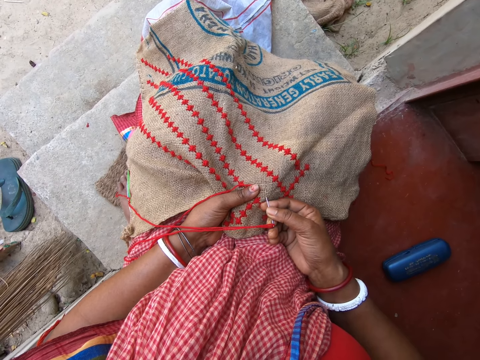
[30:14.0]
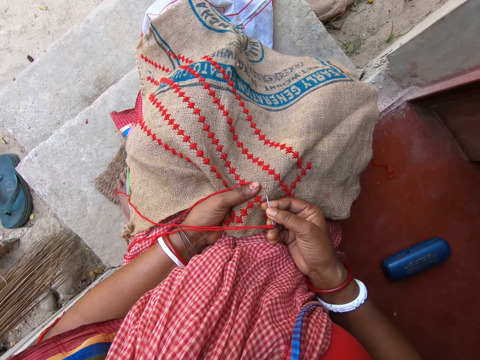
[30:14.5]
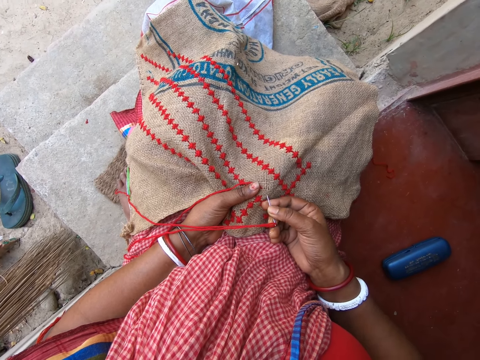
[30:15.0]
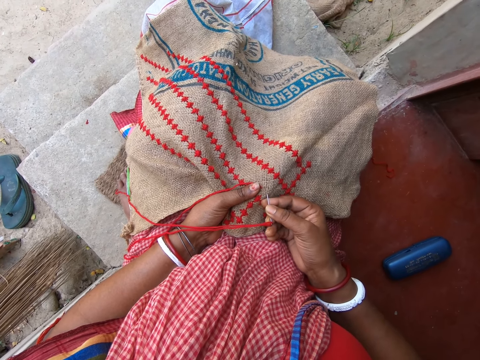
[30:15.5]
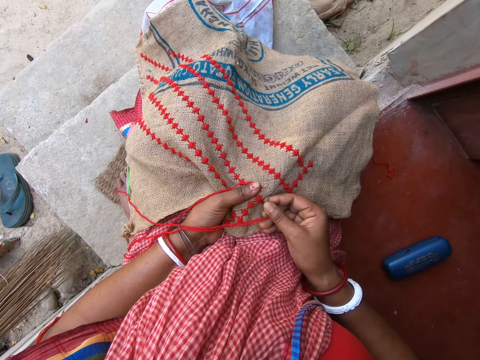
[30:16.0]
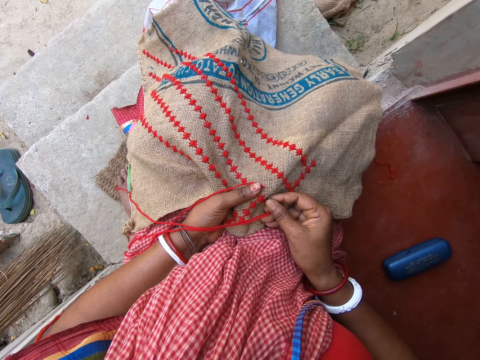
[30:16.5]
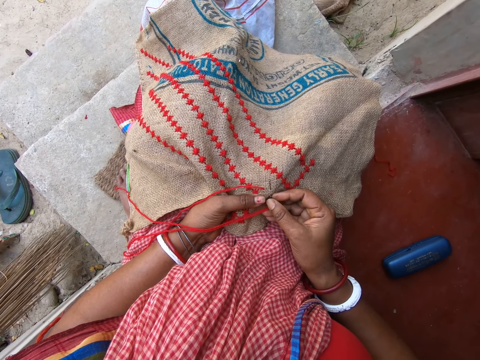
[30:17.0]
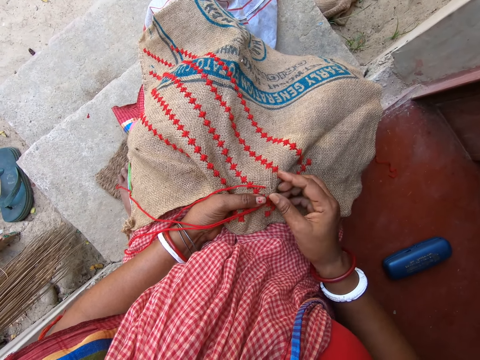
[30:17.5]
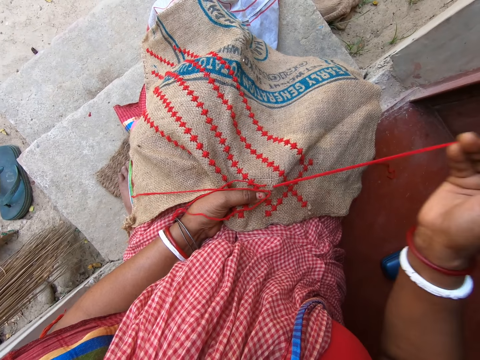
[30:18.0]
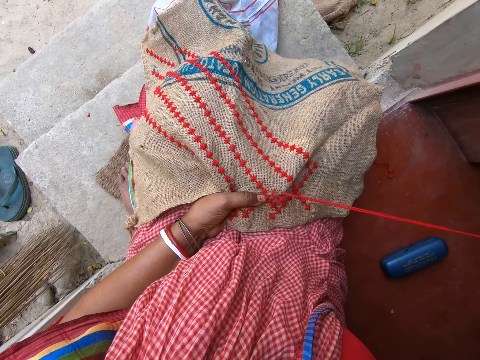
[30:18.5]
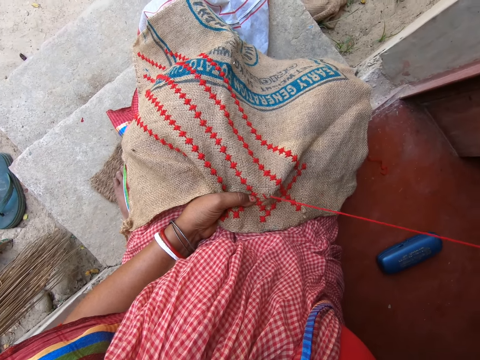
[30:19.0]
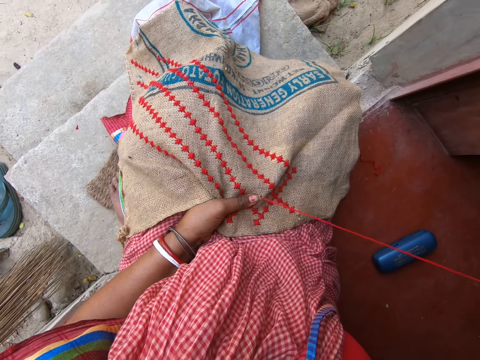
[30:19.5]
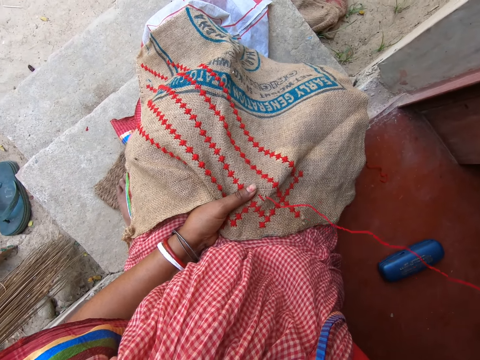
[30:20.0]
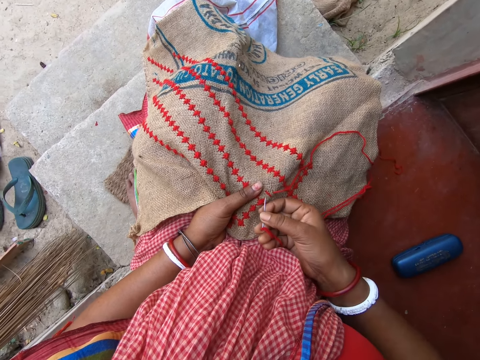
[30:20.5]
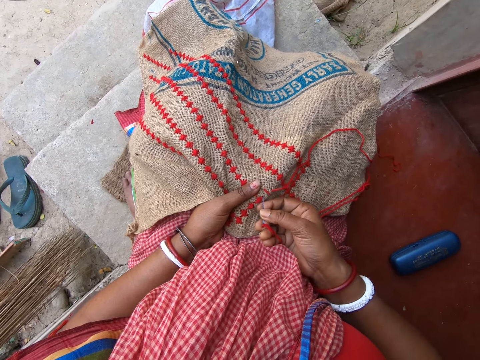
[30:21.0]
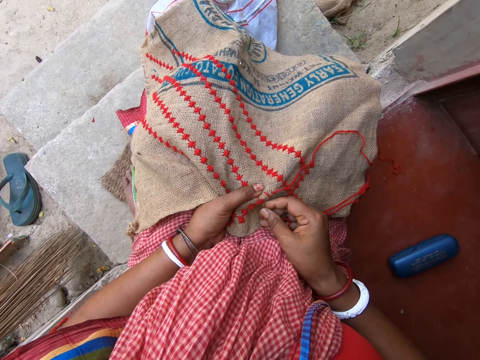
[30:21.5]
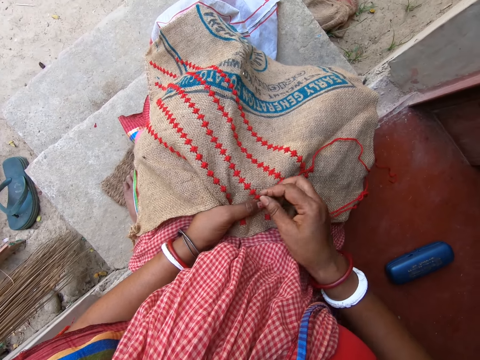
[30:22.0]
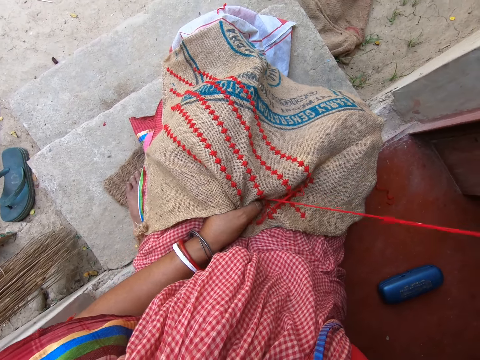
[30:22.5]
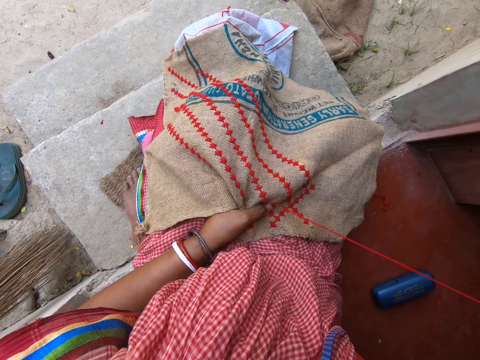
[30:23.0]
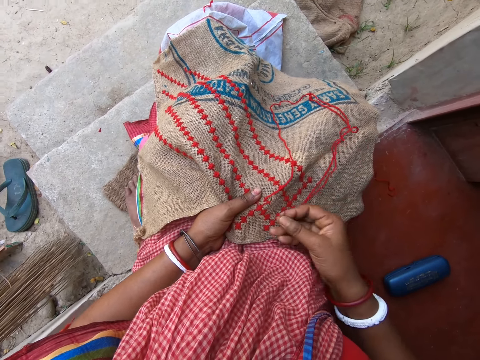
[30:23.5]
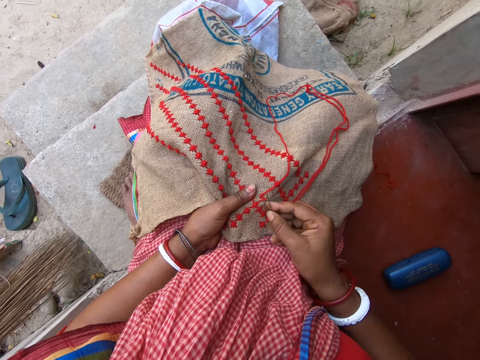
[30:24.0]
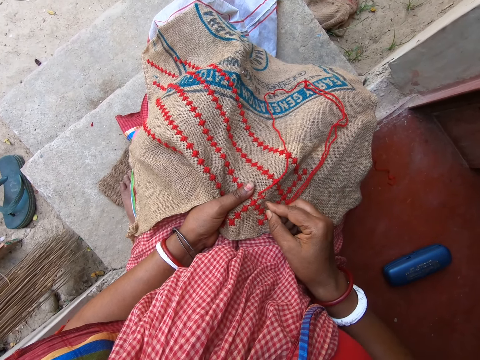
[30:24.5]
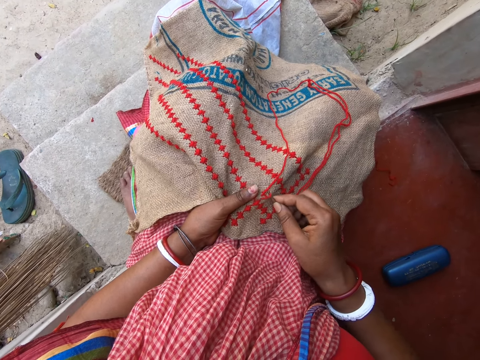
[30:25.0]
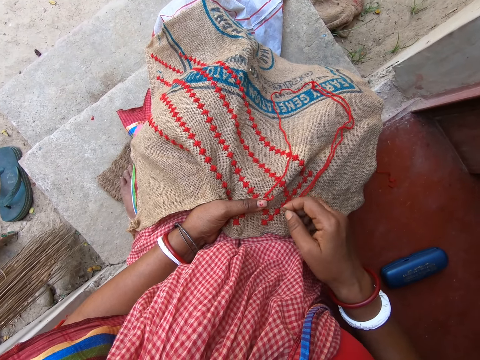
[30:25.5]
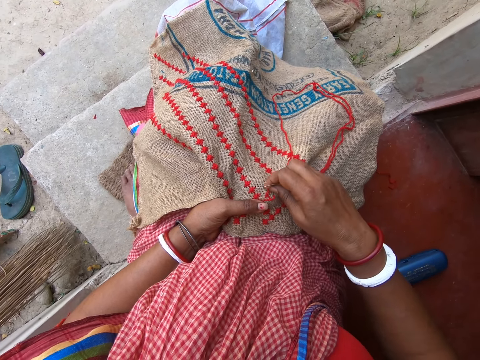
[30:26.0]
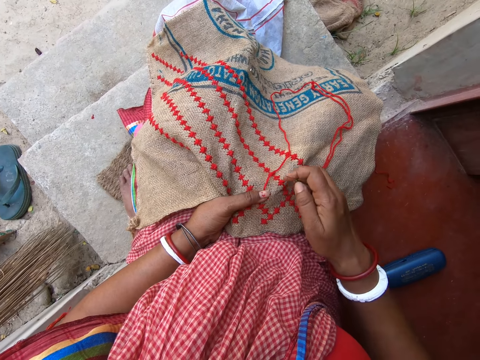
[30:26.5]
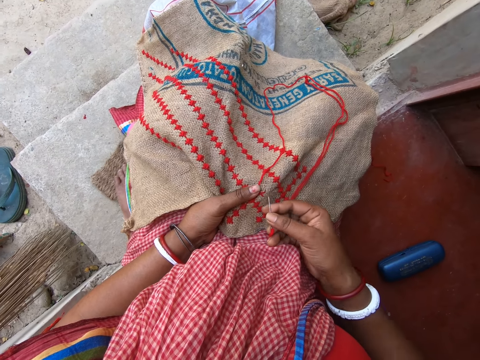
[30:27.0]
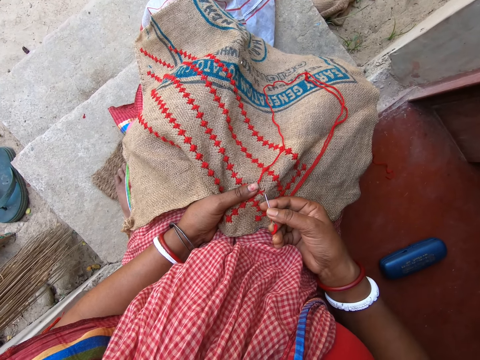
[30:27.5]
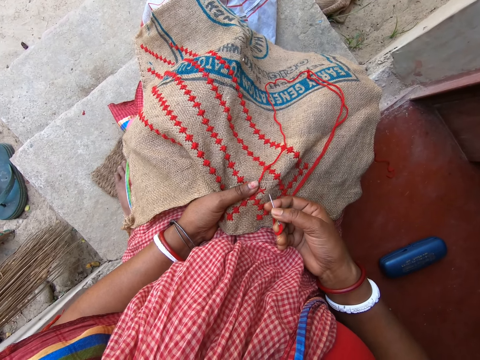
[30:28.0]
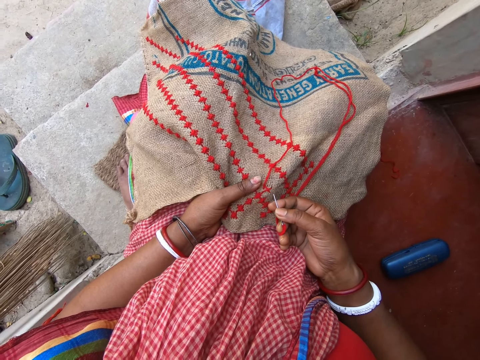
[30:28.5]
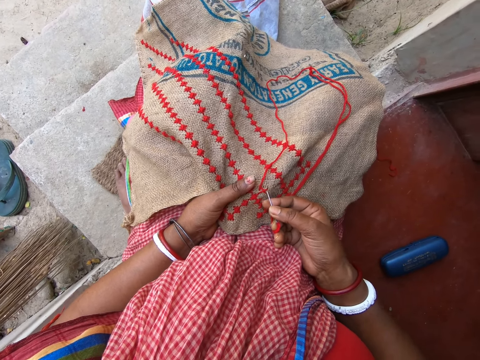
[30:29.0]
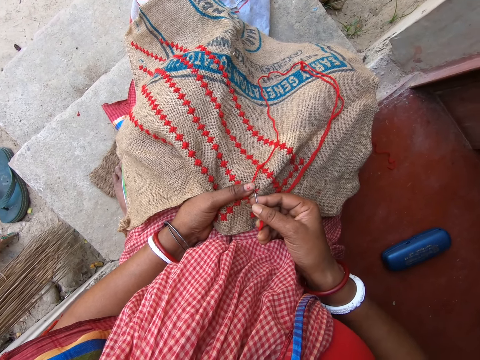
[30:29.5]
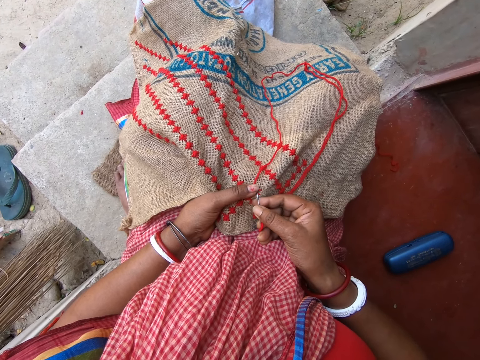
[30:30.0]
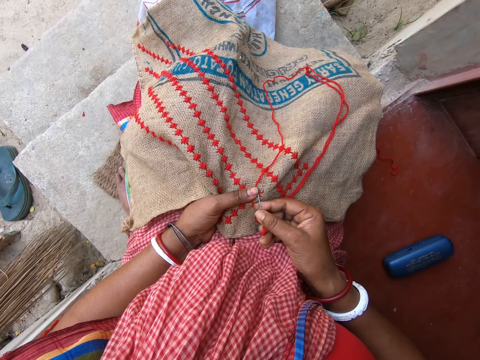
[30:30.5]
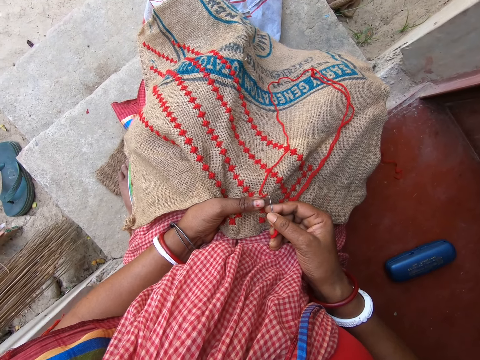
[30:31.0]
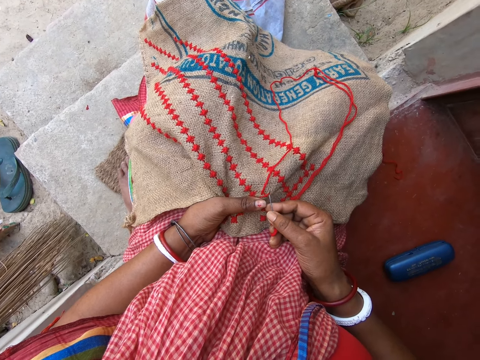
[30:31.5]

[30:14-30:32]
The camera wearer inserts the needle. They sew. They pull the yarn. They insert the yarn. They sew. They pull the yarn. They prick.

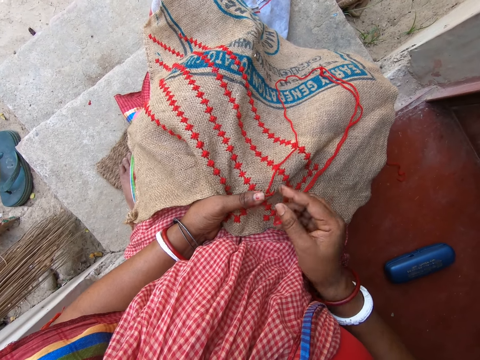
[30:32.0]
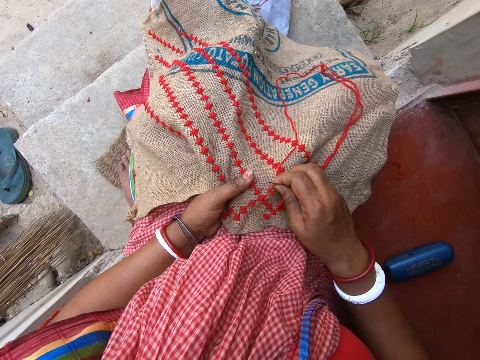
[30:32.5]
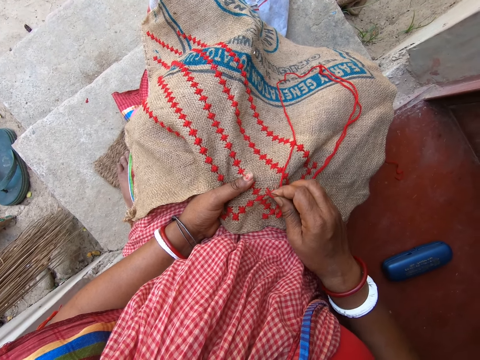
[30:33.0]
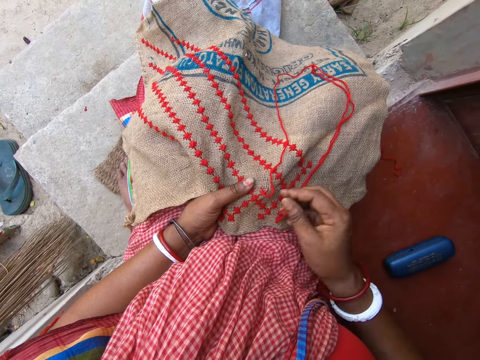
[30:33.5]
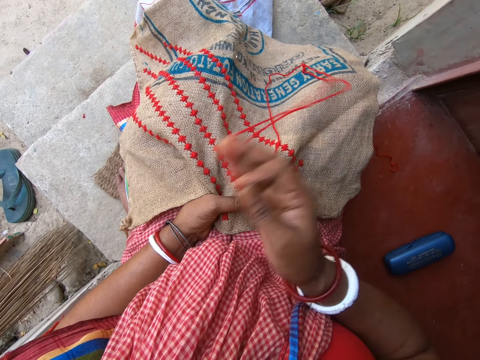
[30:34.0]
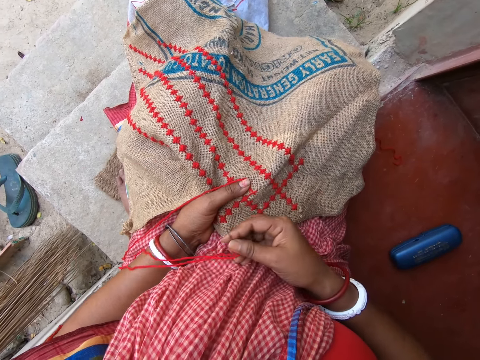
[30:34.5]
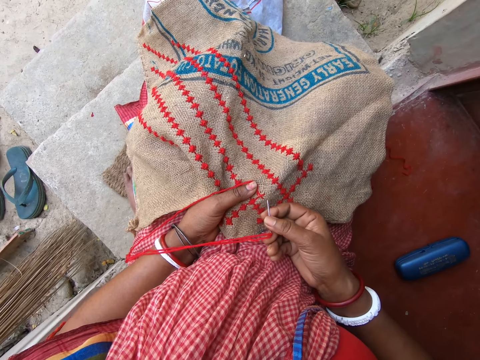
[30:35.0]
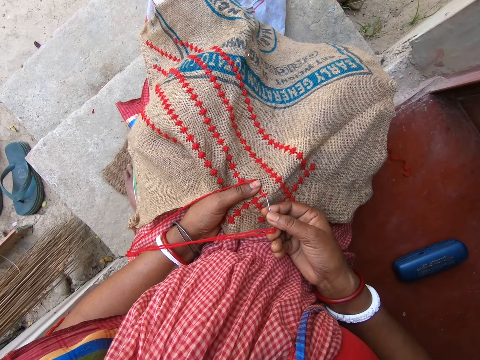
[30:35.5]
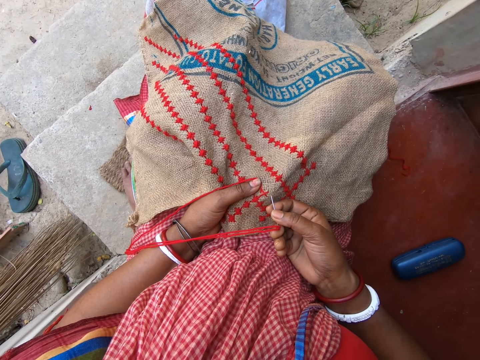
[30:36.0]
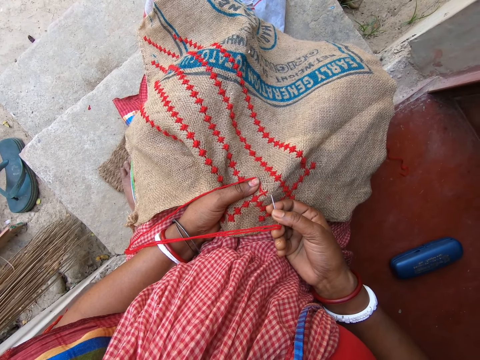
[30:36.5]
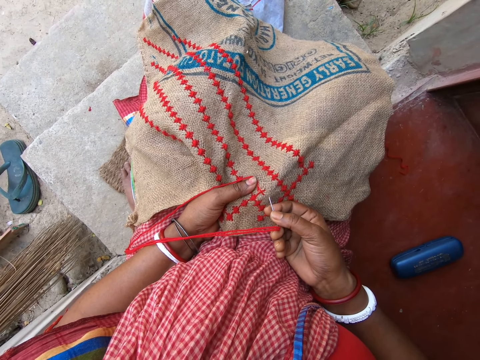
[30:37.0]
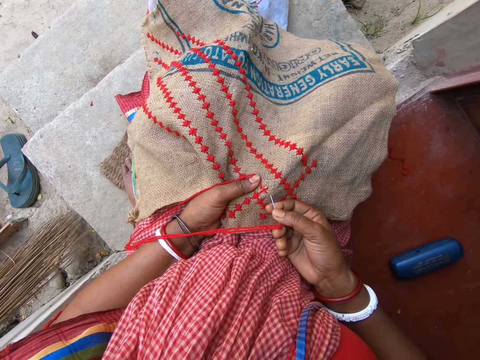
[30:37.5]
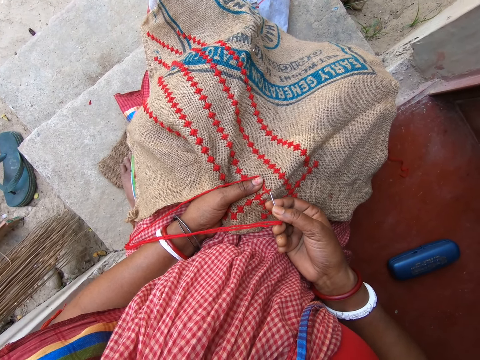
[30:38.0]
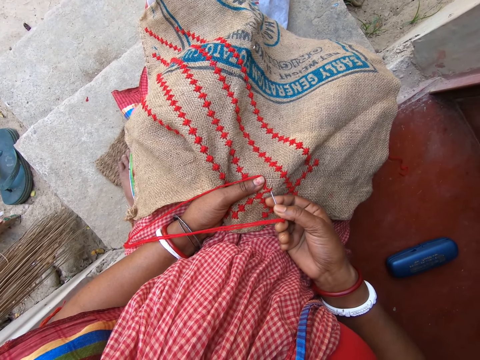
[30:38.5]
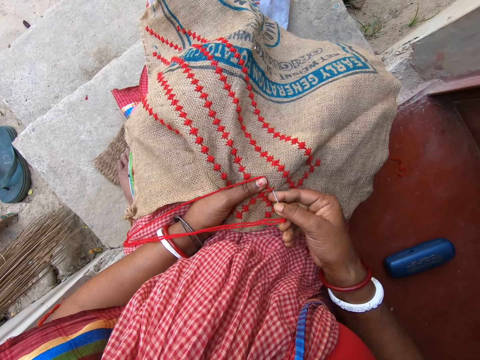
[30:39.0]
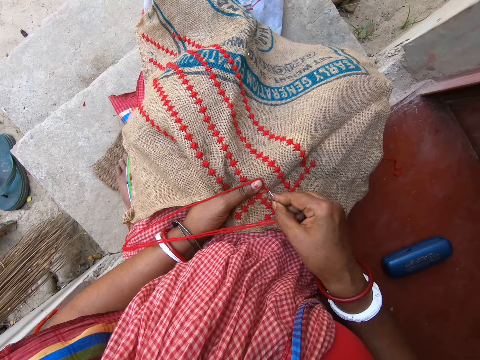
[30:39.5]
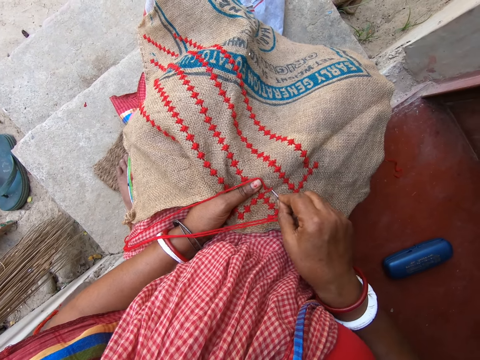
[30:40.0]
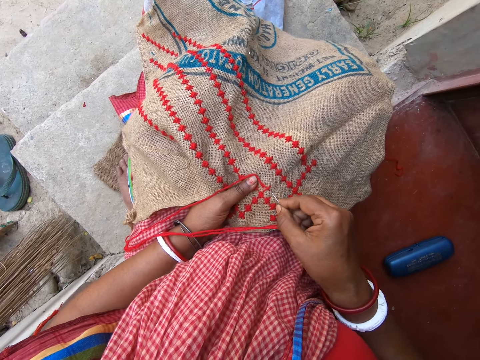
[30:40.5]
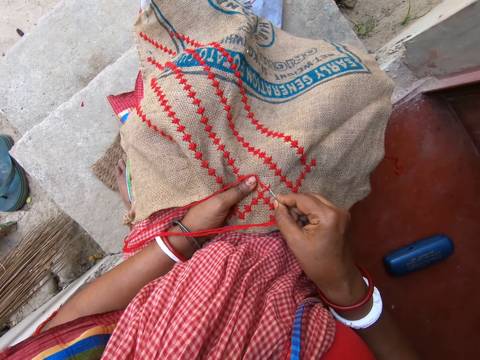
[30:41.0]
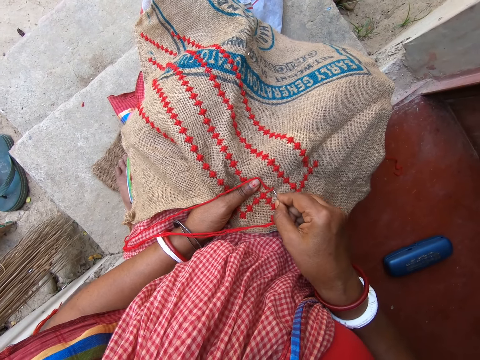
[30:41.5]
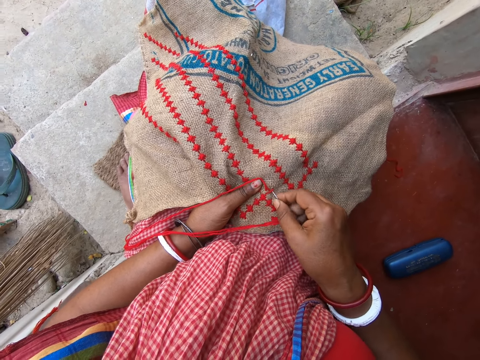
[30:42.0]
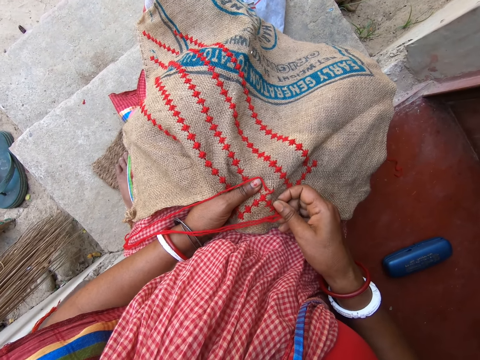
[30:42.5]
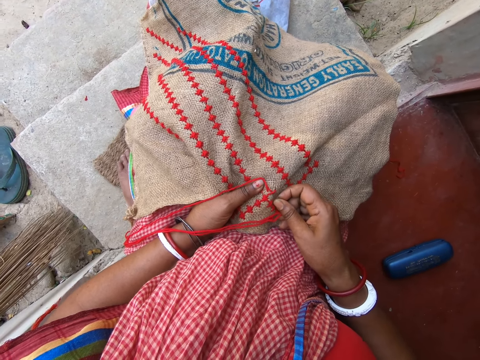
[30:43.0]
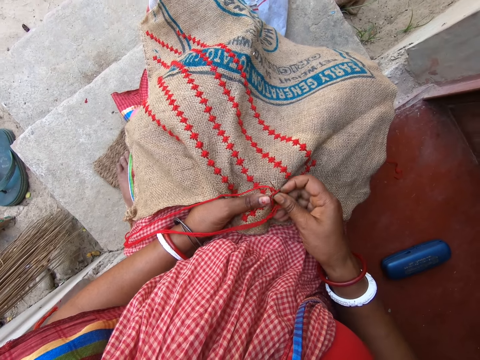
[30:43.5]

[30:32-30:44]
The camera wearer pulls the yarn. They scribble. They insert the needle.
